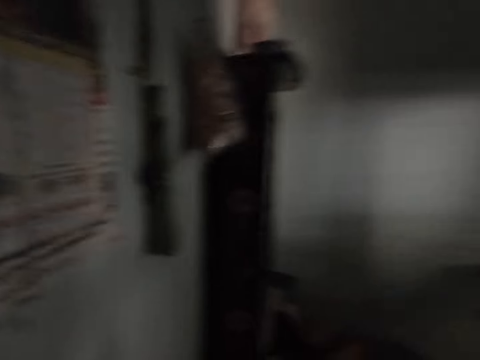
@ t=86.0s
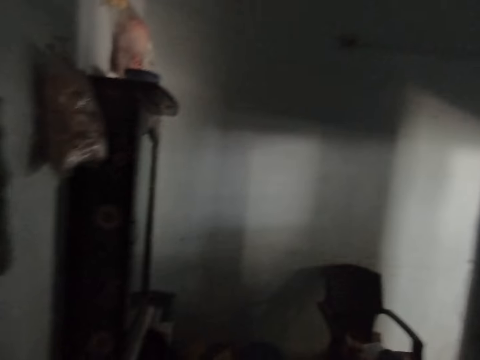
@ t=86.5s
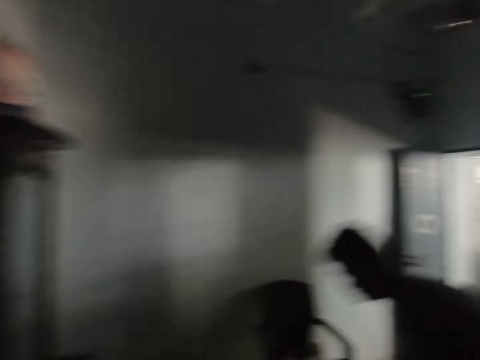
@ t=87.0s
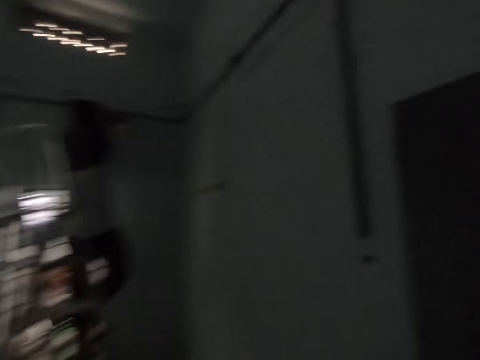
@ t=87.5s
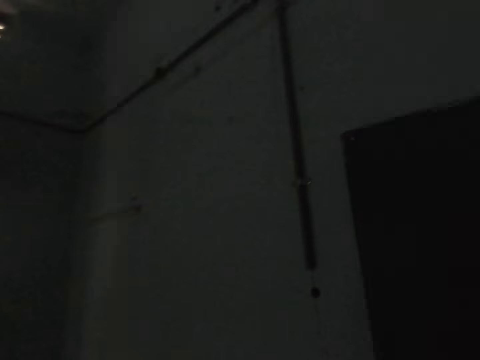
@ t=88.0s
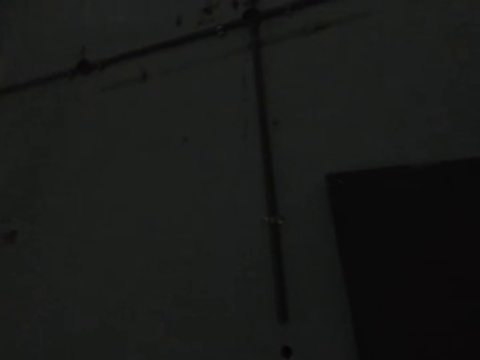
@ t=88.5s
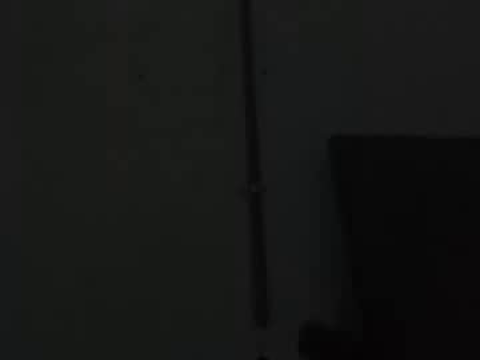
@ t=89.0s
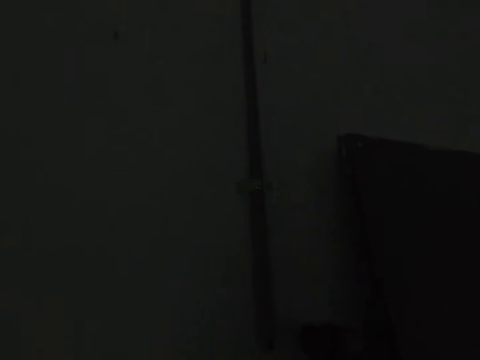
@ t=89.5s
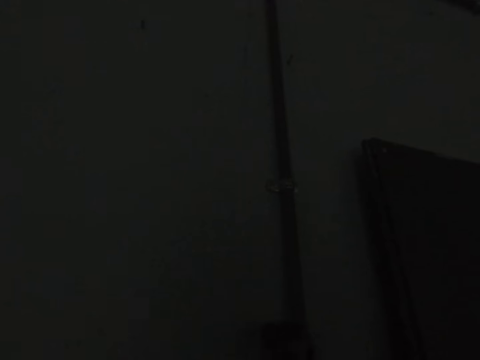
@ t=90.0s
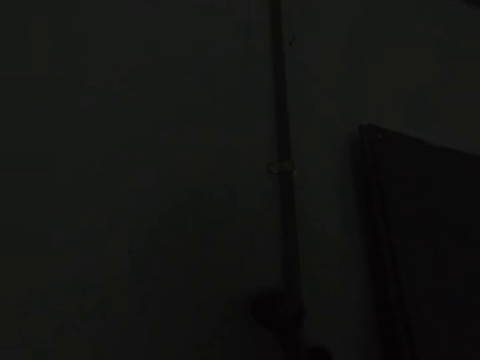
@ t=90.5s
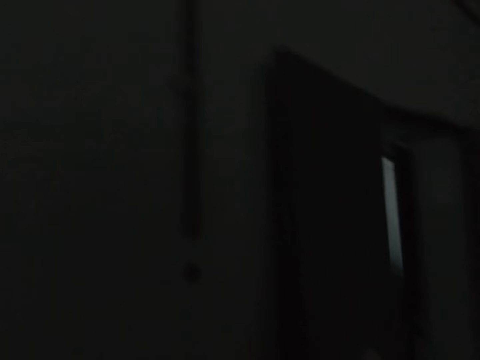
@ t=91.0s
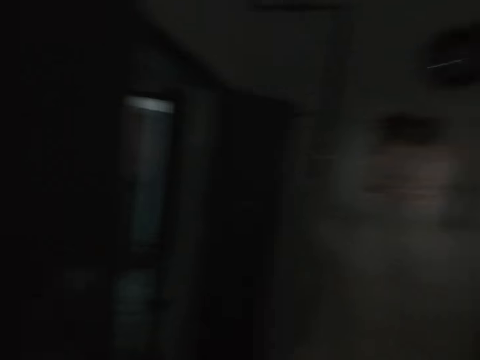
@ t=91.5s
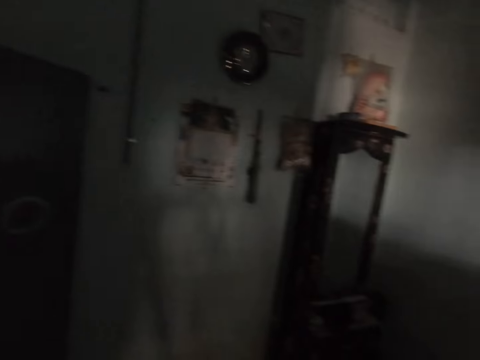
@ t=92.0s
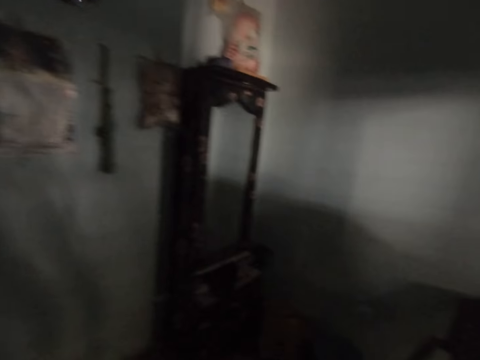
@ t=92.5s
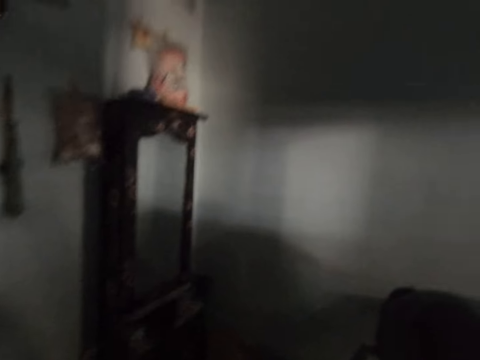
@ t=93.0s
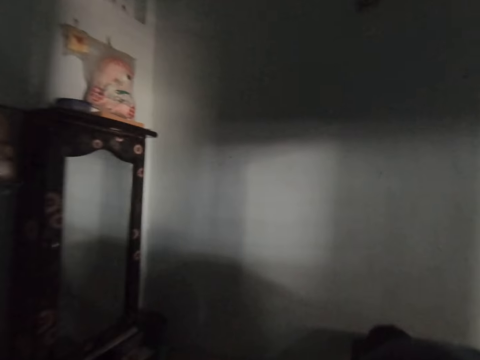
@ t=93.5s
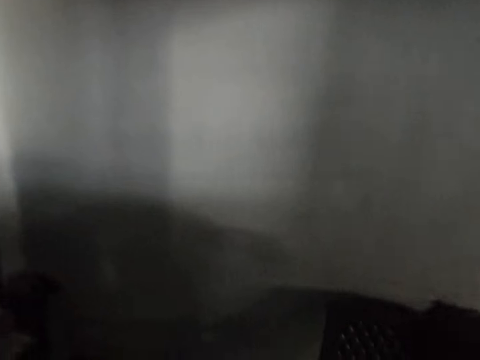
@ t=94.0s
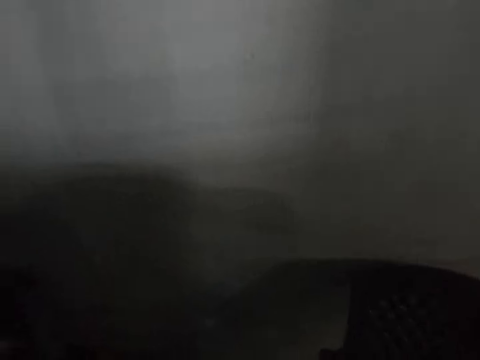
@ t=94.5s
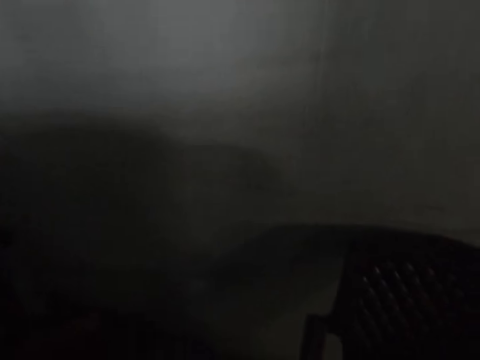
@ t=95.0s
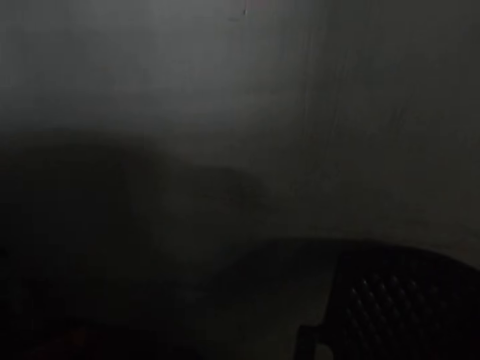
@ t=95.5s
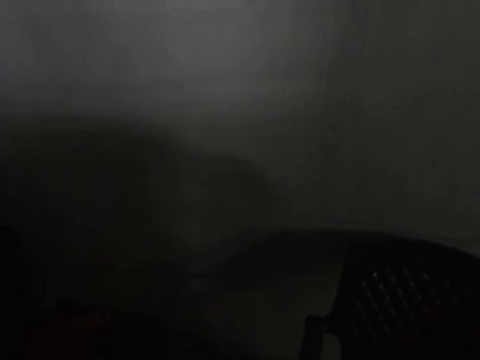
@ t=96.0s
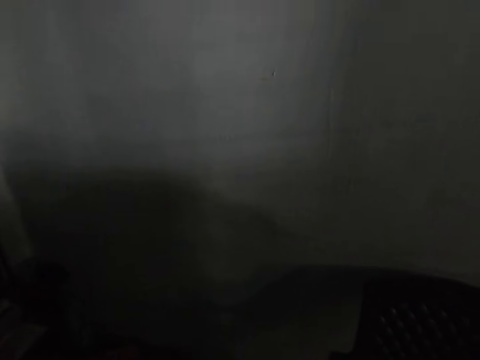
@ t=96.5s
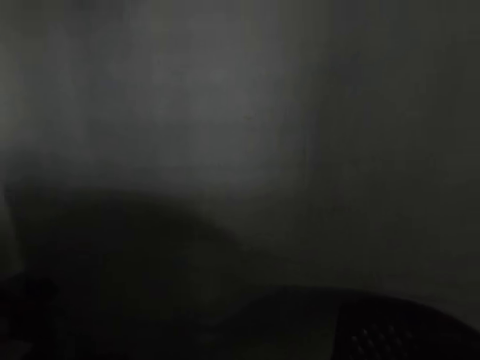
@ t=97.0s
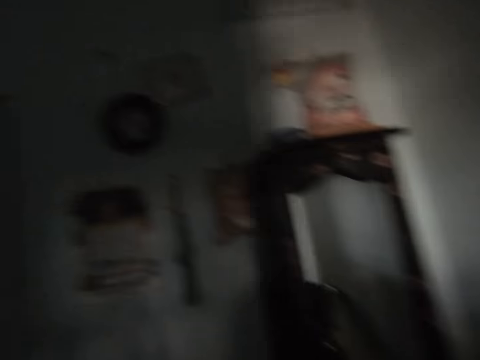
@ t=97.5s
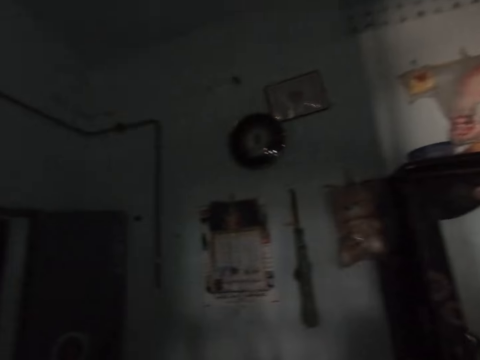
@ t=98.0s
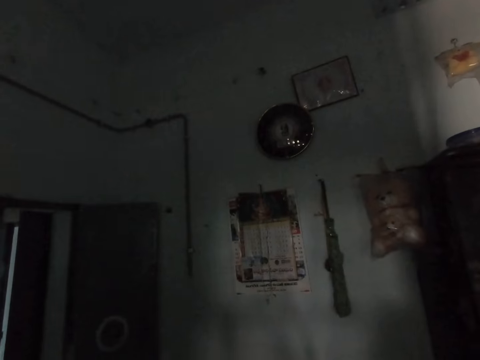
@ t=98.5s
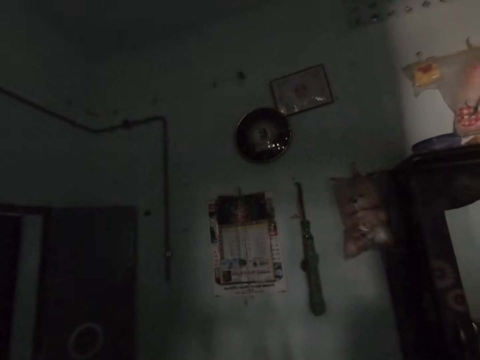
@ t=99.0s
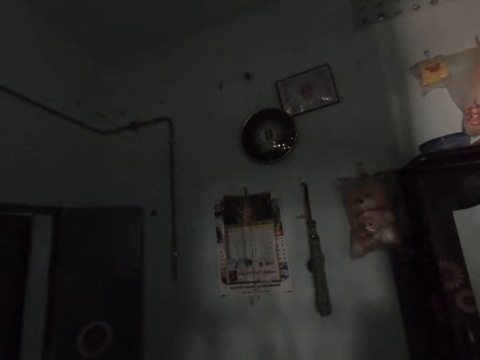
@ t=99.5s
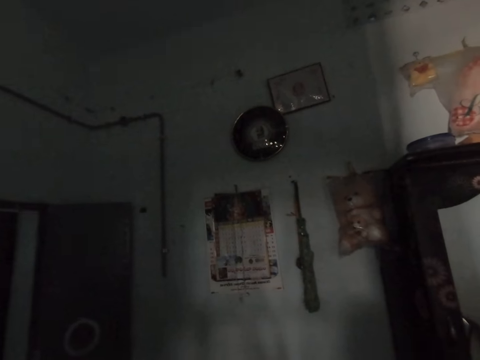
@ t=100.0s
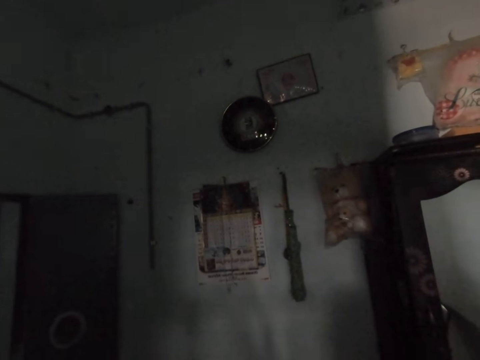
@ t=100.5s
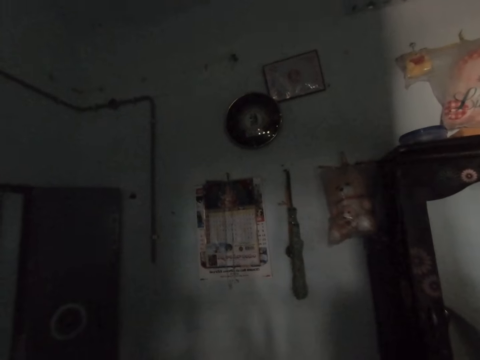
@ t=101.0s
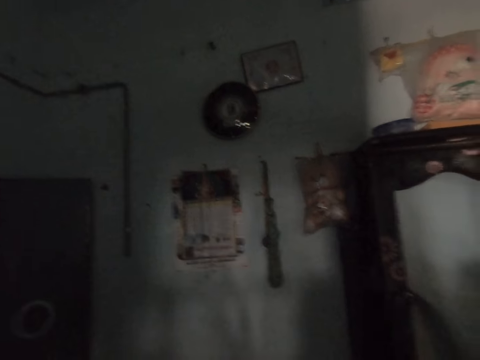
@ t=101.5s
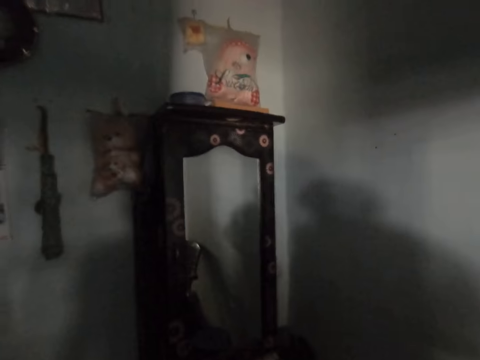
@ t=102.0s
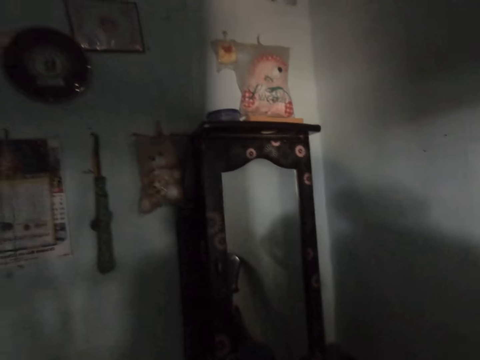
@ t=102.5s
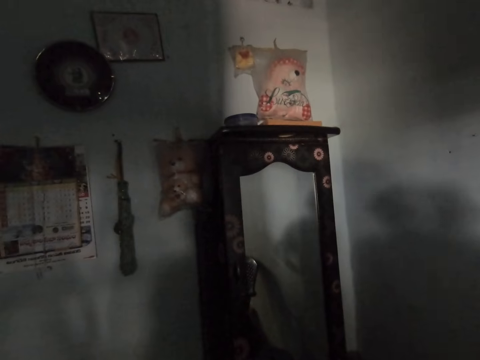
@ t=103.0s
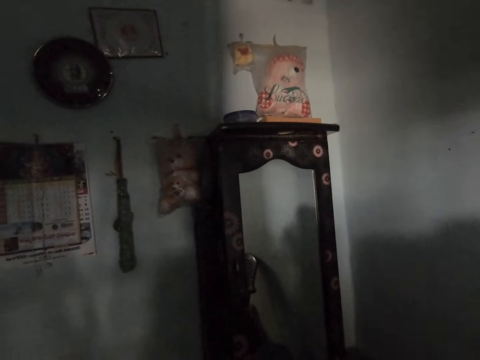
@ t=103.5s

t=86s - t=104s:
The camera wearer walks in the room. They hit a wall. They walk in the house. They converse. They look around.

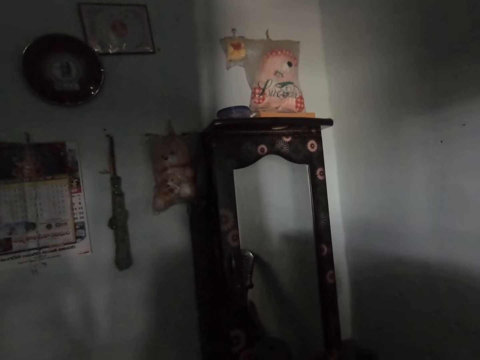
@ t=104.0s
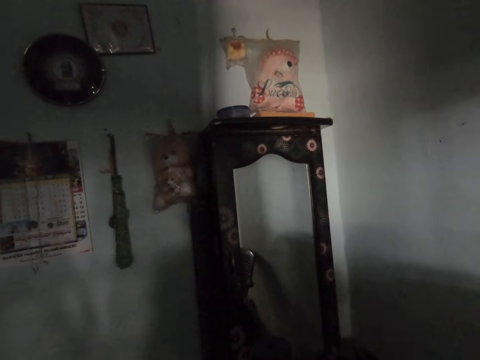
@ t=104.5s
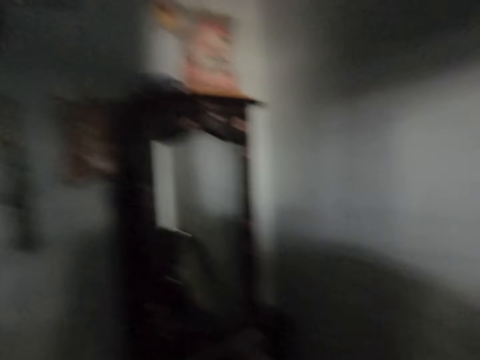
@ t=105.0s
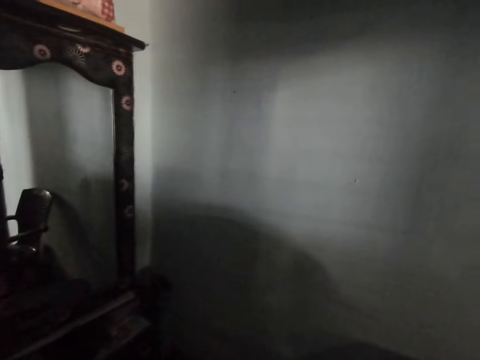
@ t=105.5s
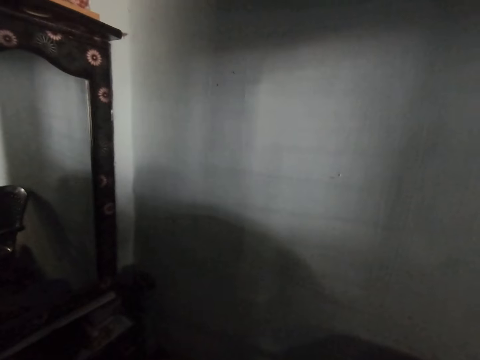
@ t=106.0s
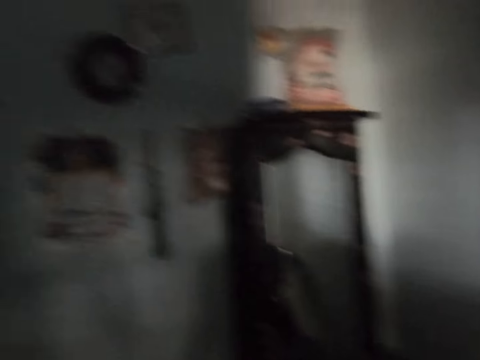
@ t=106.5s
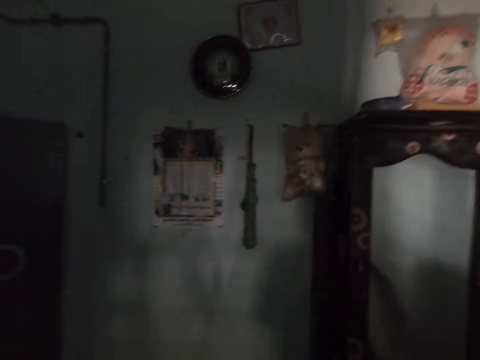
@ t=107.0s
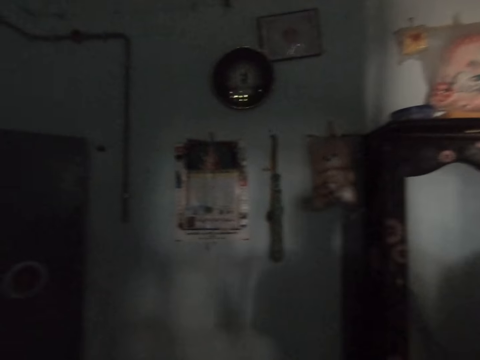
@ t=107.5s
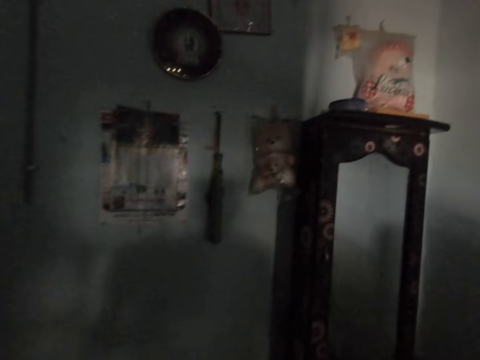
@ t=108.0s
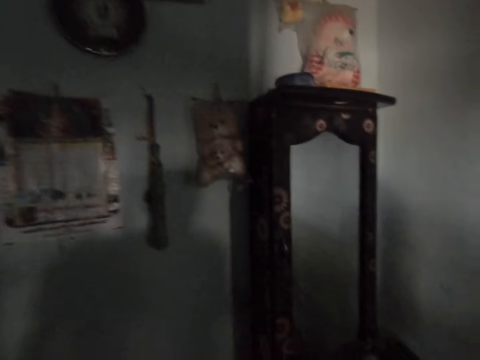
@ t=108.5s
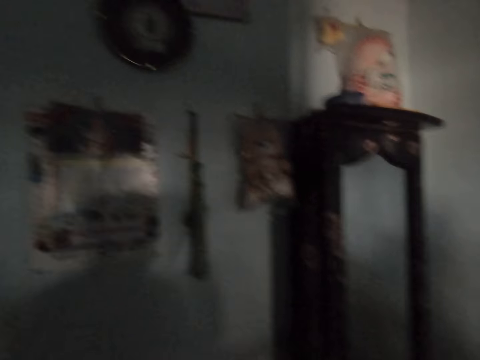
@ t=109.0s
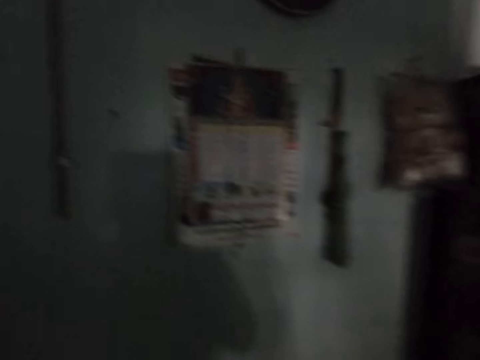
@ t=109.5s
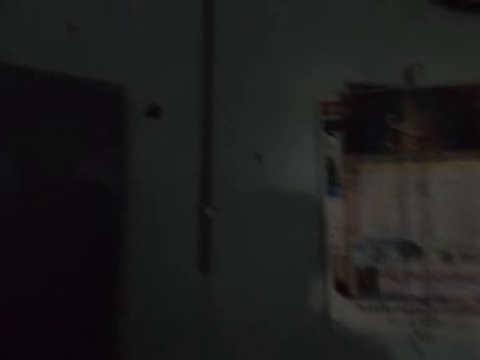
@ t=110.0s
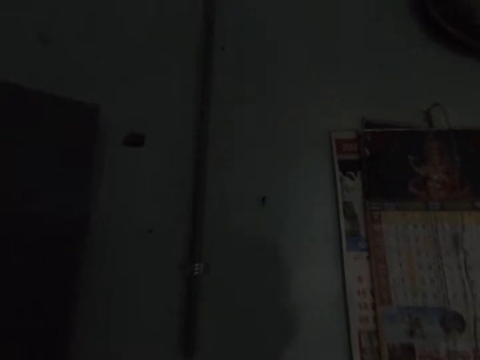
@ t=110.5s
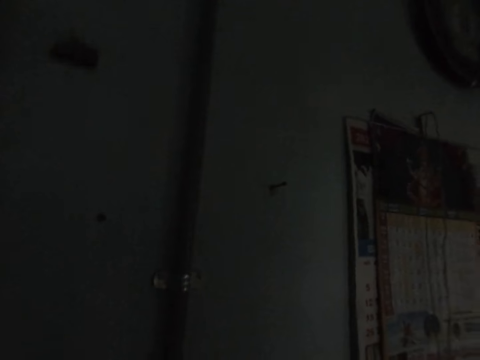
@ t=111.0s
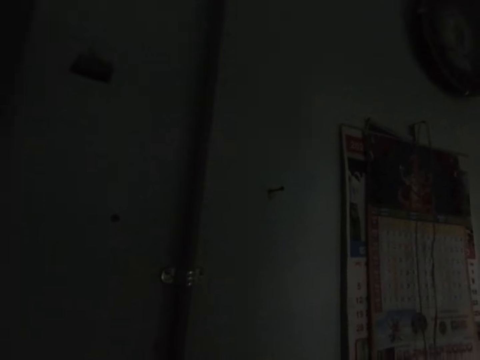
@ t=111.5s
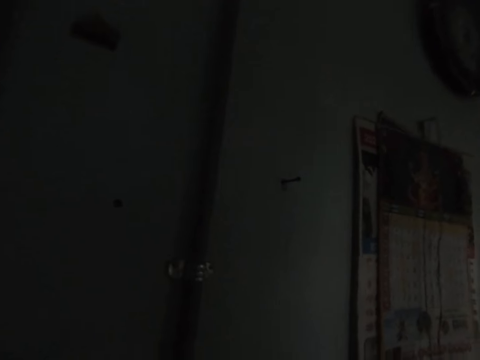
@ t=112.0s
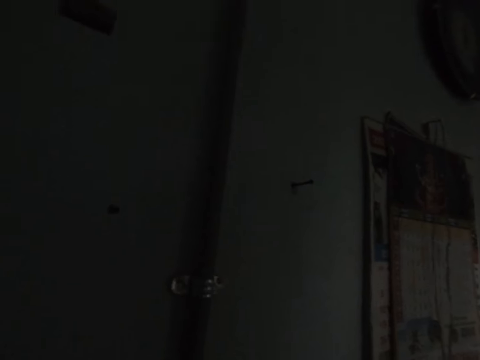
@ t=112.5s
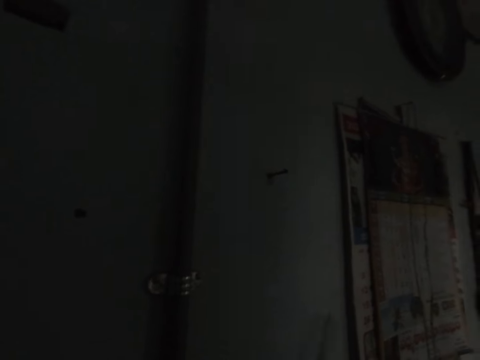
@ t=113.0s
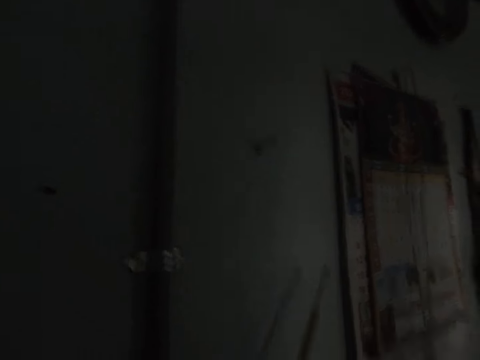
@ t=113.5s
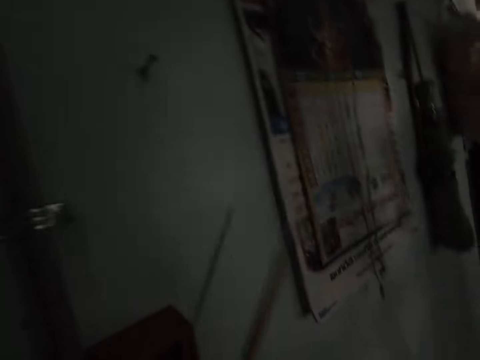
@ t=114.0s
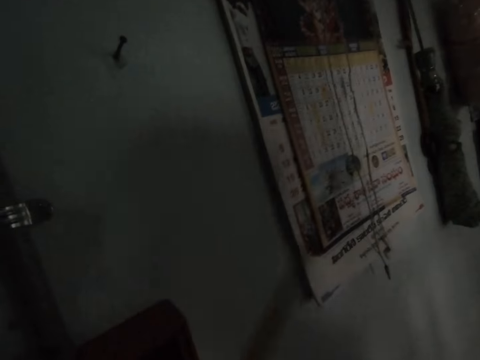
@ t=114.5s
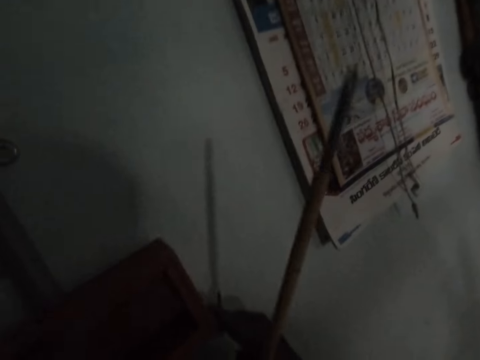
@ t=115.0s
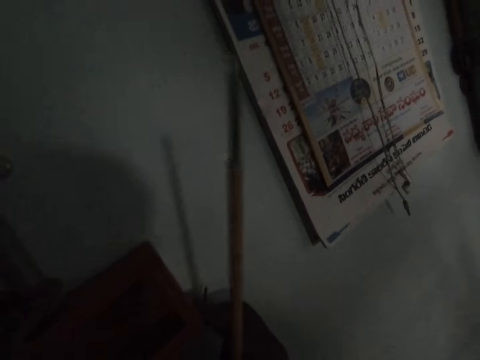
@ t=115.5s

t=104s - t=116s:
The camera wearer walks in the house. They converse. They hold a screwdriver. They fix a switch box on a wall. They shake the hoe.
